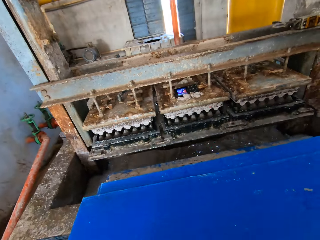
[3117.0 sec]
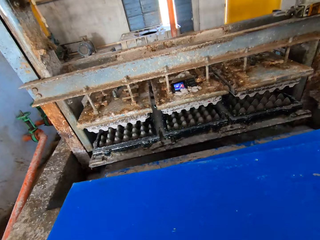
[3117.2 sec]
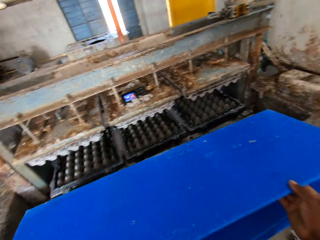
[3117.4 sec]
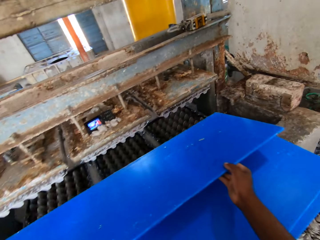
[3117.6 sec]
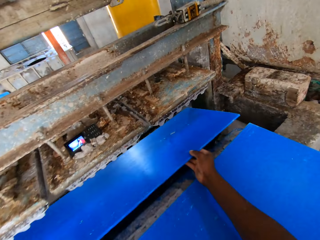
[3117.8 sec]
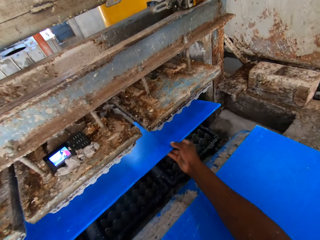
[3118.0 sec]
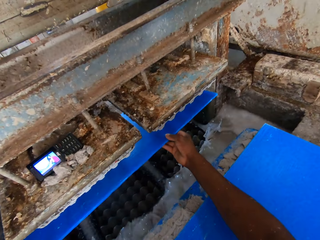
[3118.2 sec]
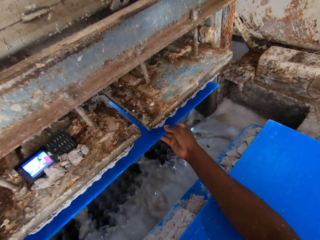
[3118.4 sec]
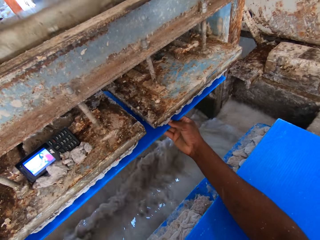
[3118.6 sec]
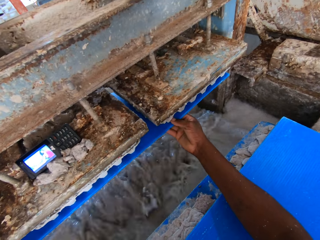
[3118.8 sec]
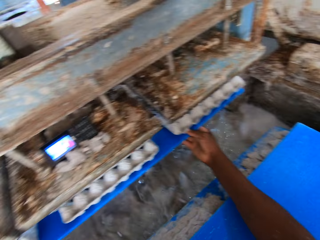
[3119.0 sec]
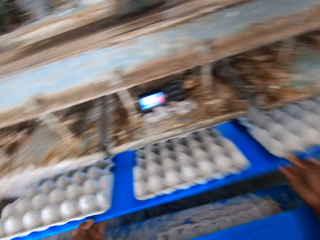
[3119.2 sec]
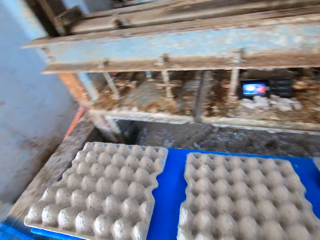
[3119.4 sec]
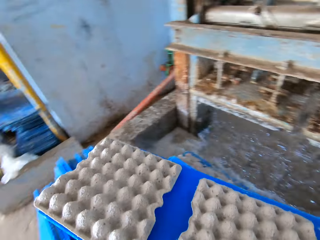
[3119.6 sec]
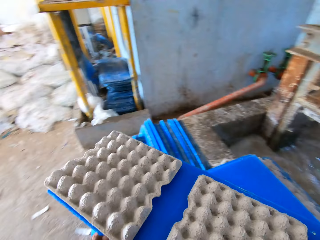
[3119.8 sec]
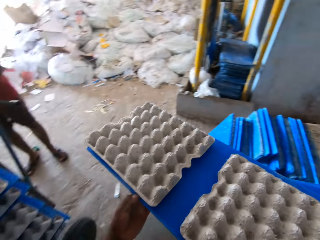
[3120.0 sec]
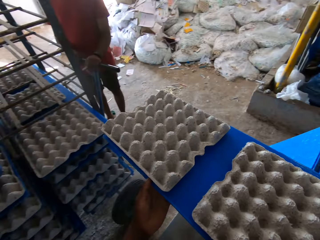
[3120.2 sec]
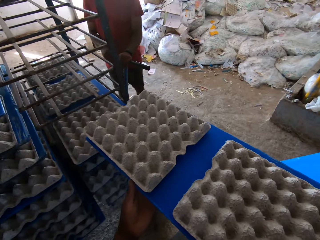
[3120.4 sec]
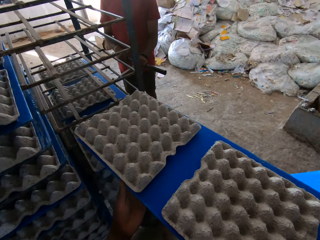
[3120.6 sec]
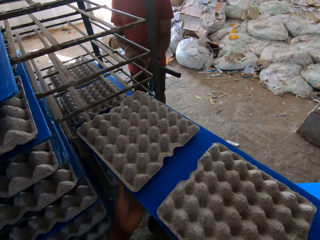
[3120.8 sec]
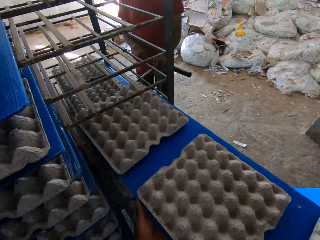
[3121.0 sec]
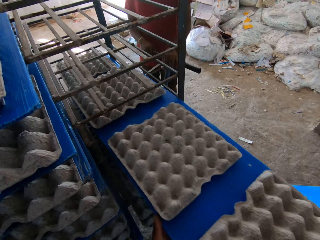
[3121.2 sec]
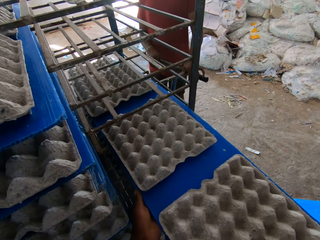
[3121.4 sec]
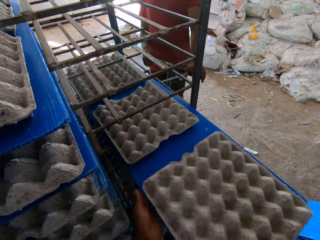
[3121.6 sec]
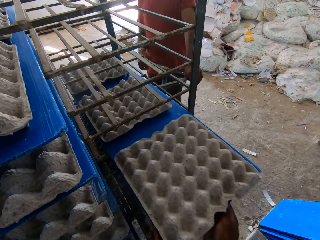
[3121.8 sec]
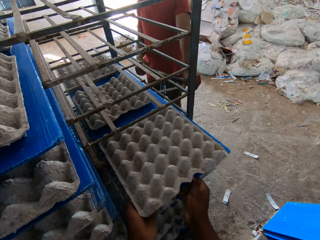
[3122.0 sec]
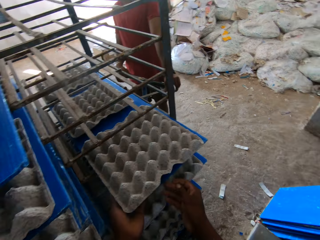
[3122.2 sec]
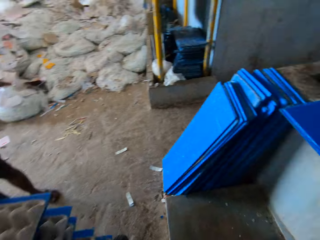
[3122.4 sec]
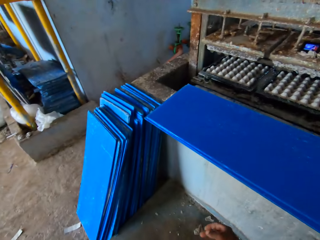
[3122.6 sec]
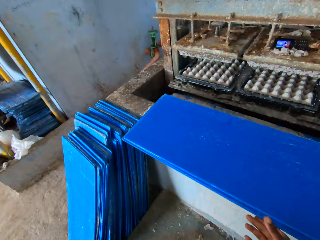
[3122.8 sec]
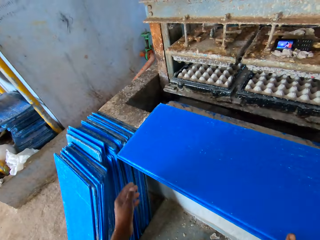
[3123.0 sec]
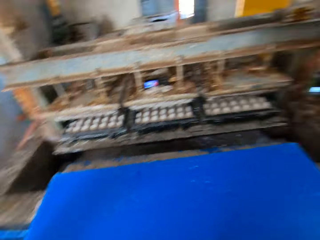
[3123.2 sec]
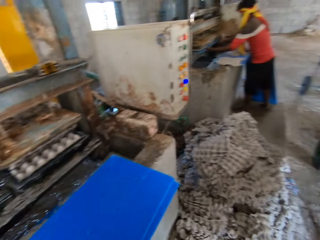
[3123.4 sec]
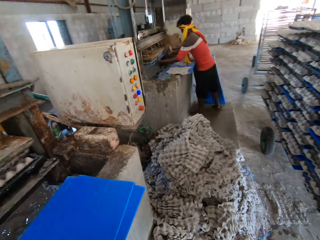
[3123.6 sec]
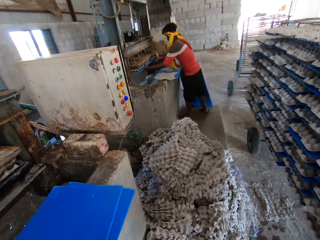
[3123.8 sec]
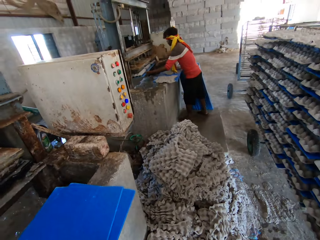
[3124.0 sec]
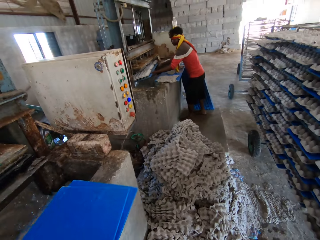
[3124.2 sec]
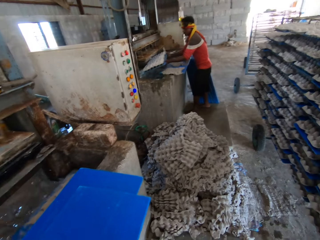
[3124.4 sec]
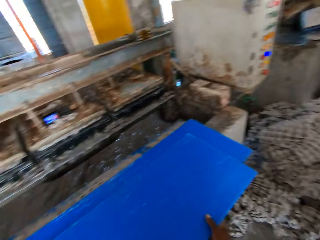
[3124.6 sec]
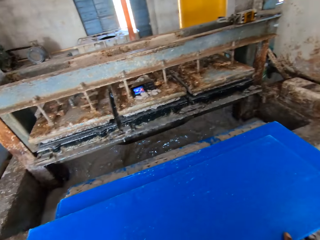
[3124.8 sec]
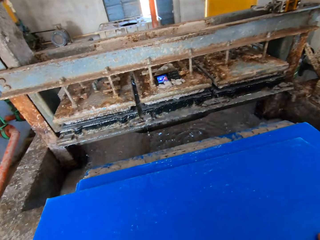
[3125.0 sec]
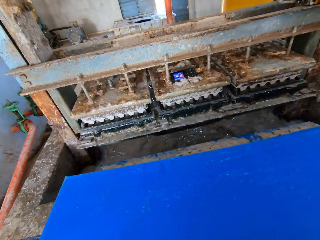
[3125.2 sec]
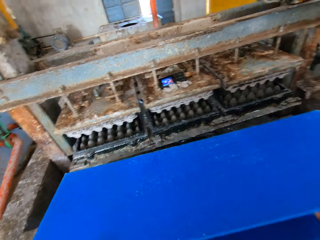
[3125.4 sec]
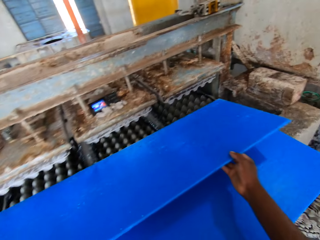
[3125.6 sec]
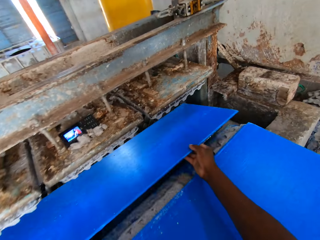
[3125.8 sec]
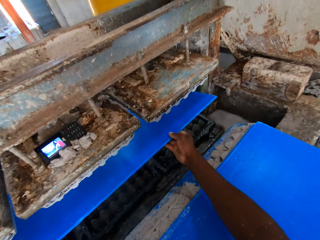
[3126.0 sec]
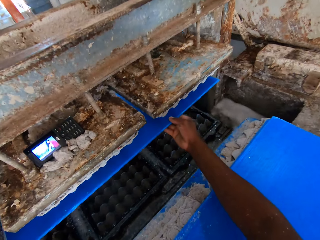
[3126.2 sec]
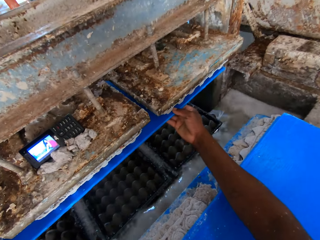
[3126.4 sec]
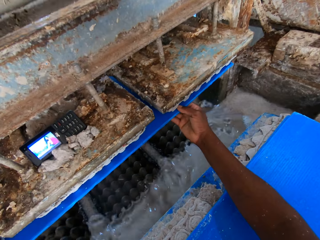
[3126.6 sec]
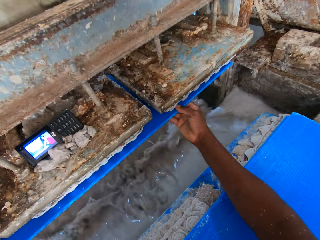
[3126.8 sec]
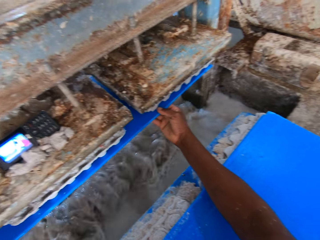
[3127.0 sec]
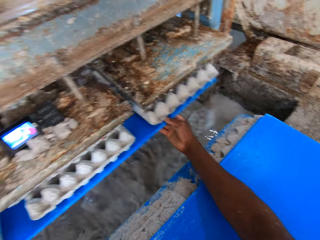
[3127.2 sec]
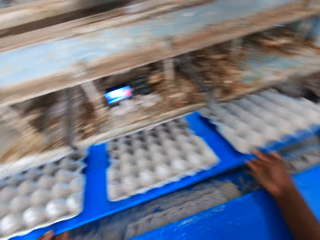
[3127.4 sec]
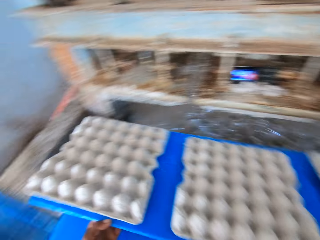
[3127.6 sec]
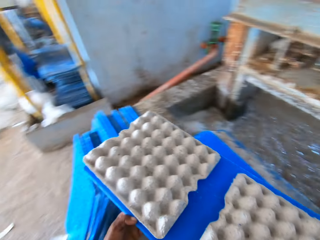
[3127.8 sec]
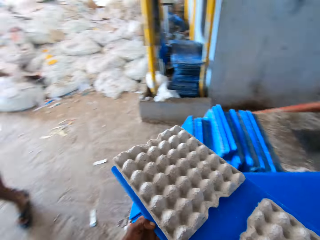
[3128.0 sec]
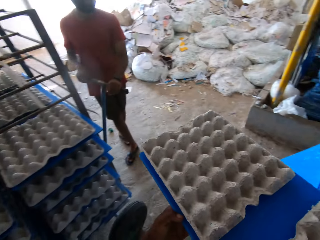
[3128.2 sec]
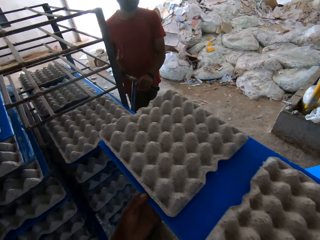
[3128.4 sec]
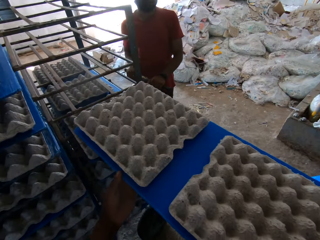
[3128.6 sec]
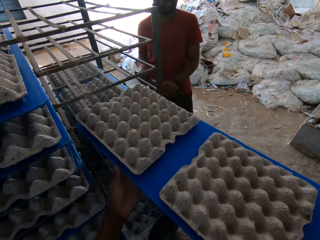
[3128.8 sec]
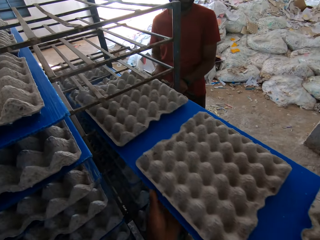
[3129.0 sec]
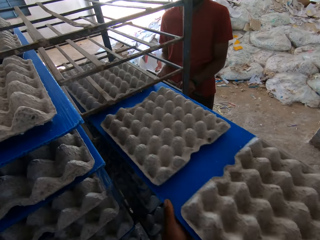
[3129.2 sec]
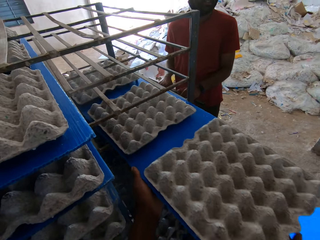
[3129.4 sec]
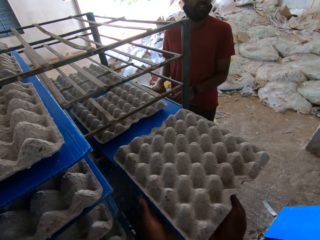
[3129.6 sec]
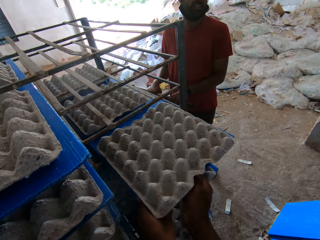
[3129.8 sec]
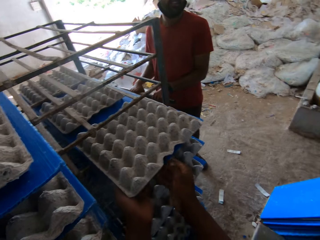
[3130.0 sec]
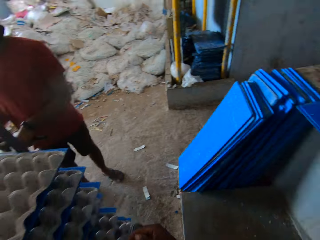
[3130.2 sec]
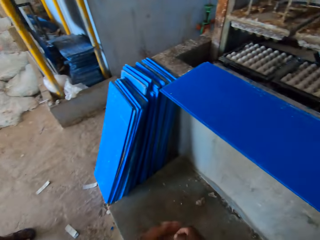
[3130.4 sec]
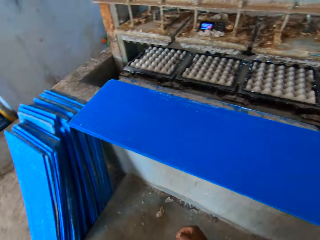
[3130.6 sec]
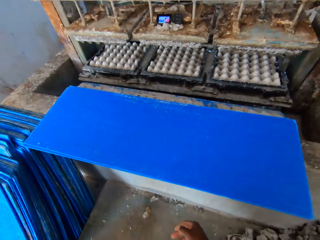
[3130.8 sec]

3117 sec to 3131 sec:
The camera wearer puts the wood board below the egg machine tray. They put the wood board on the shelf. They pick the wood board. They put the wood board below the egg machine tray. They put the wood board on the shelf.

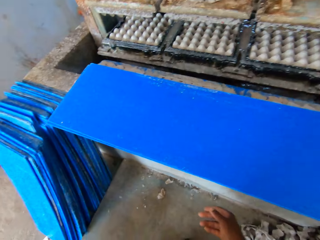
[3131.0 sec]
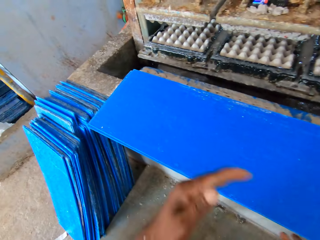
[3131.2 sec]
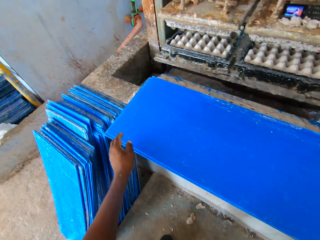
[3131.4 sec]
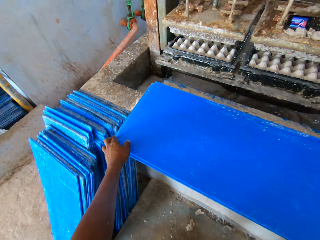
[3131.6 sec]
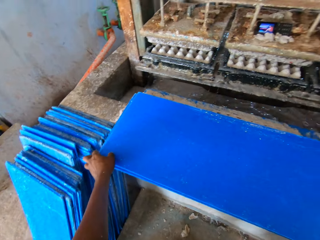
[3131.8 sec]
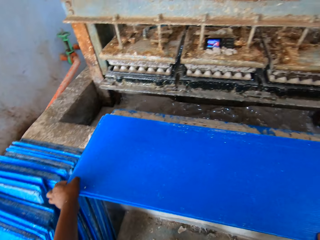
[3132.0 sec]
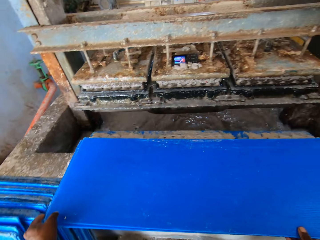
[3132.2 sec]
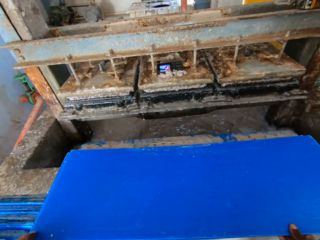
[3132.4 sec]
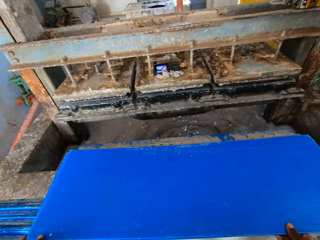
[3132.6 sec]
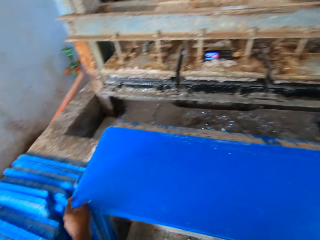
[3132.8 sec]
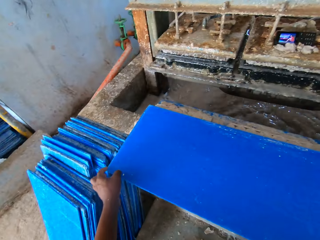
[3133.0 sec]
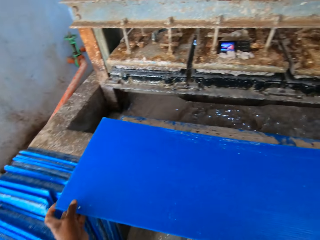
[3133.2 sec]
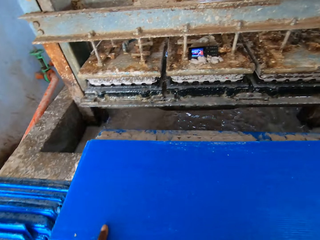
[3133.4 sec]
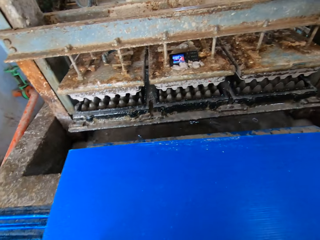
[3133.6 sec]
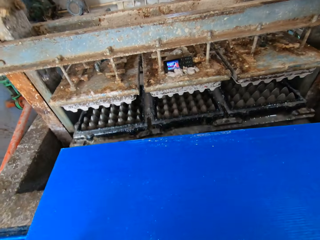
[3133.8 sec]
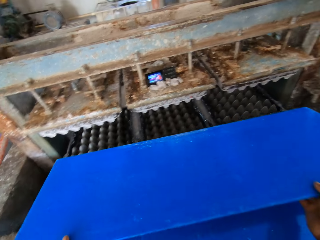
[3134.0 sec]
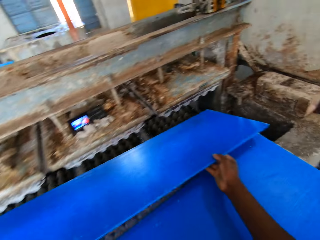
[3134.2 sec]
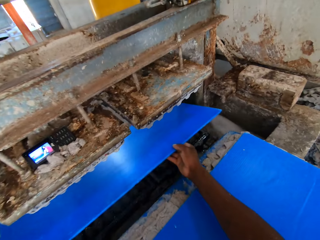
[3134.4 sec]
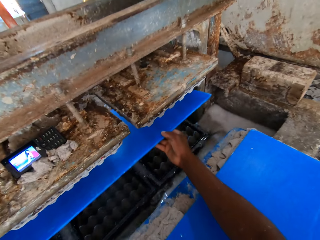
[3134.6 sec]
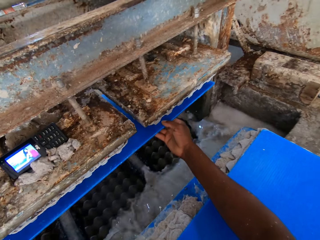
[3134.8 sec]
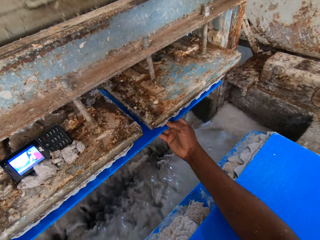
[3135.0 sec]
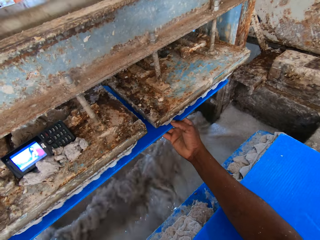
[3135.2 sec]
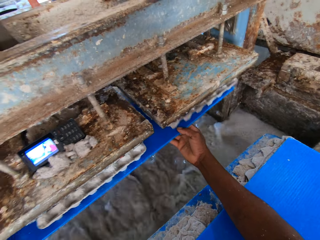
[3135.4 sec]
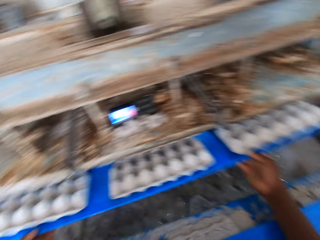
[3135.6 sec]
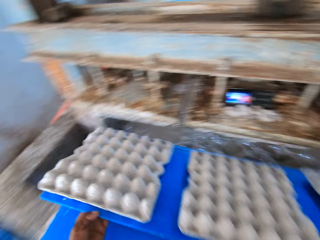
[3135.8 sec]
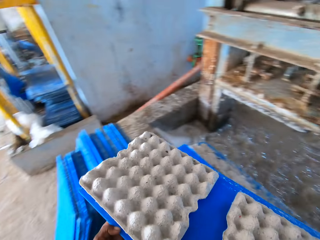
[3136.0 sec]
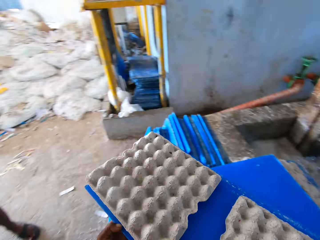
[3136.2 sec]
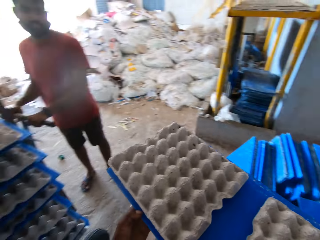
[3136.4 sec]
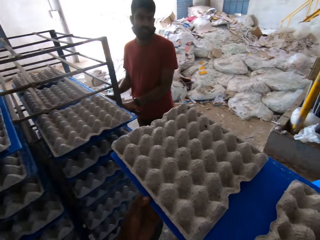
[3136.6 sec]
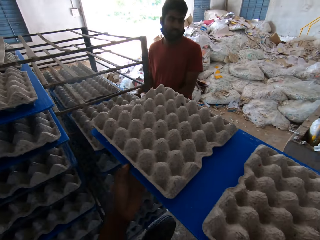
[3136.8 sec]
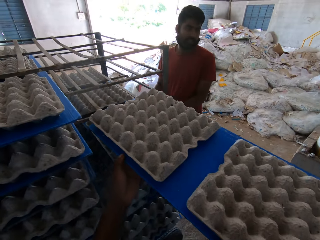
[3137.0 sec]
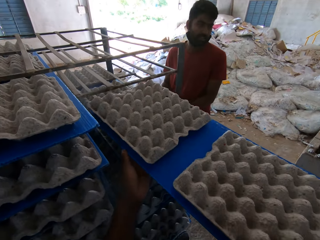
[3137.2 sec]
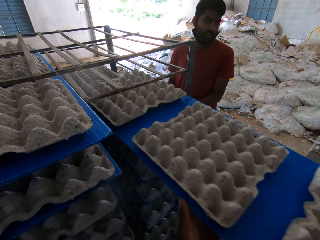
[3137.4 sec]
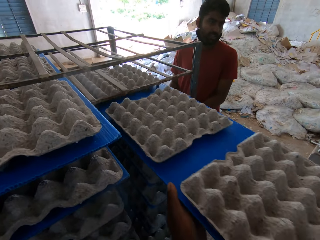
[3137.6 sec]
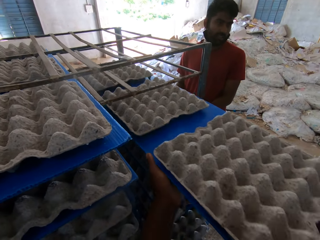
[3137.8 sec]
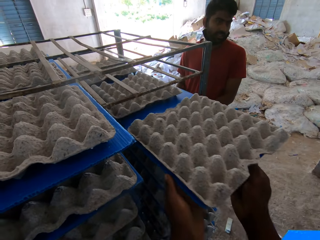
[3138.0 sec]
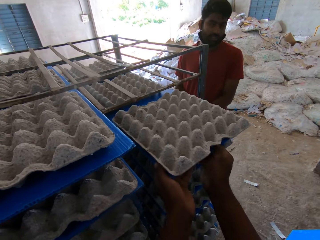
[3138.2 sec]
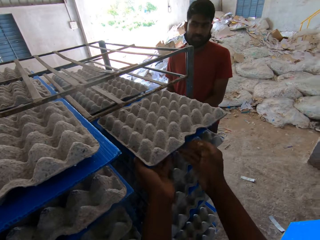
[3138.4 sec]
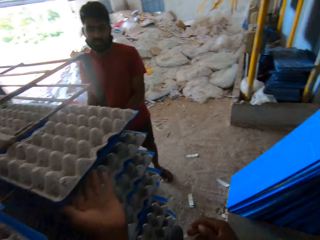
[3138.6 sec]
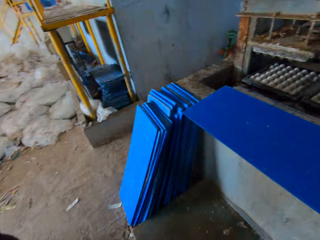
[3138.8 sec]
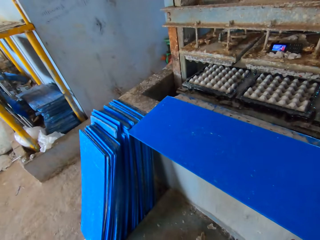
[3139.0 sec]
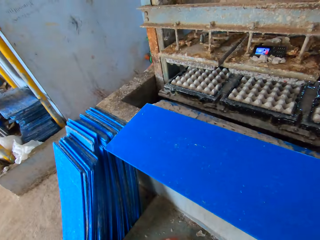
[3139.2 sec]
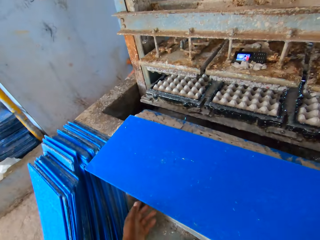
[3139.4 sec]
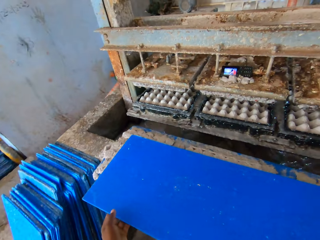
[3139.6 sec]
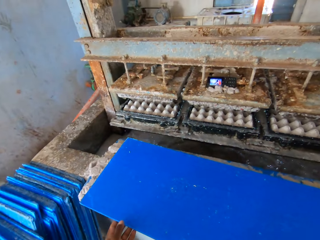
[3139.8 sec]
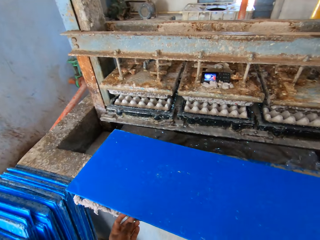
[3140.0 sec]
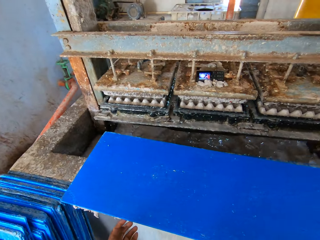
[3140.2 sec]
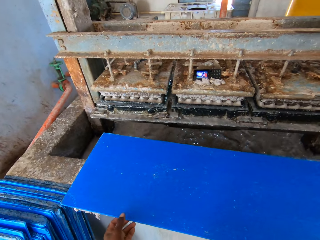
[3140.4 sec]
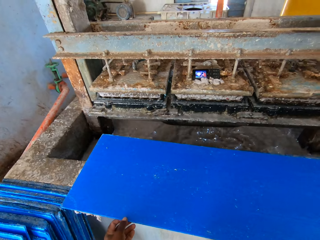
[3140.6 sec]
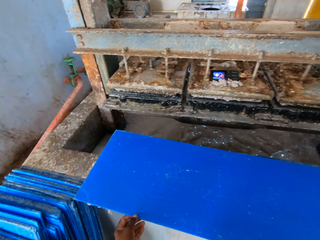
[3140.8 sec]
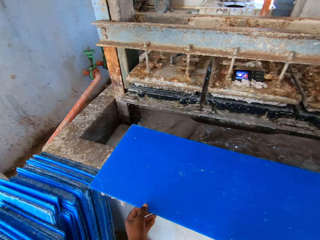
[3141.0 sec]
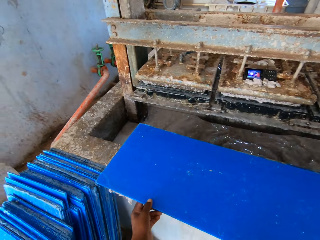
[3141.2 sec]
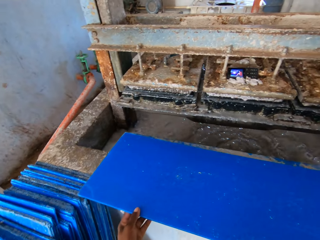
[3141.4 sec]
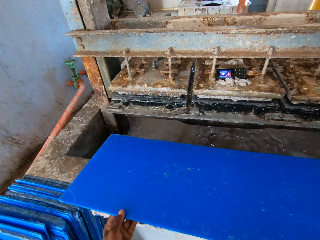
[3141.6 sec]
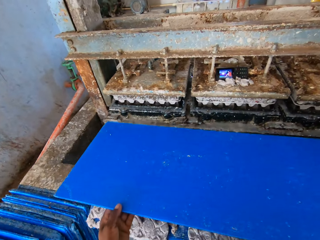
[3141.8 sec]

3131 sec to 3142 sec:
The camera wearer picks the wood board. They put the wood board below the egg machine tray. They put the wood board on the shelf. They pick the wood board.
